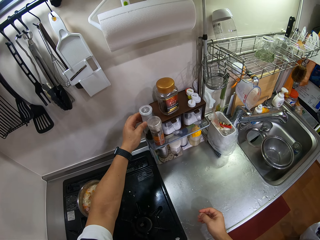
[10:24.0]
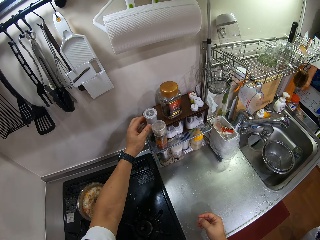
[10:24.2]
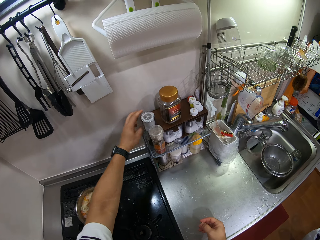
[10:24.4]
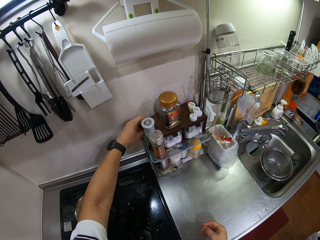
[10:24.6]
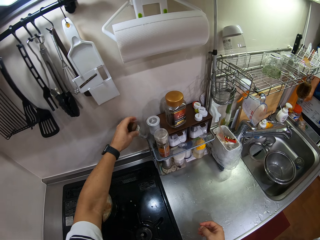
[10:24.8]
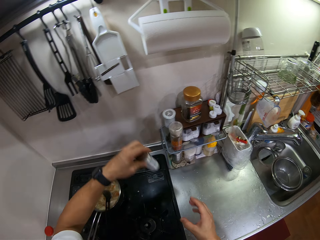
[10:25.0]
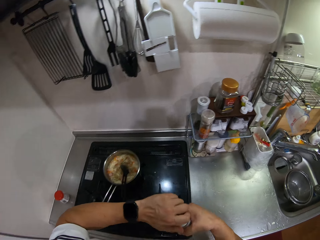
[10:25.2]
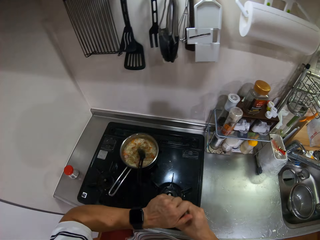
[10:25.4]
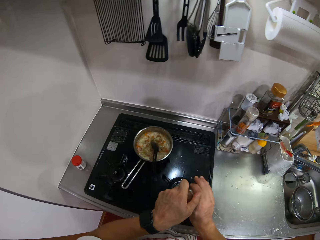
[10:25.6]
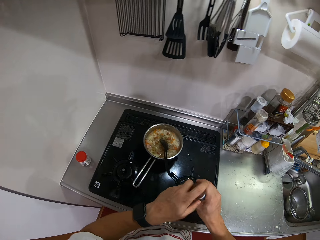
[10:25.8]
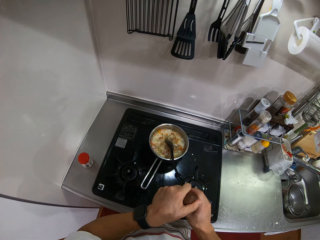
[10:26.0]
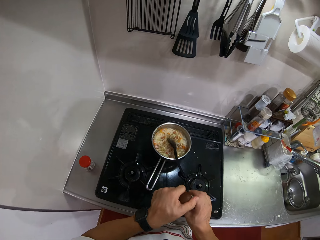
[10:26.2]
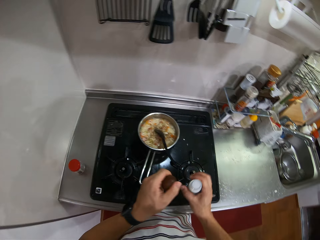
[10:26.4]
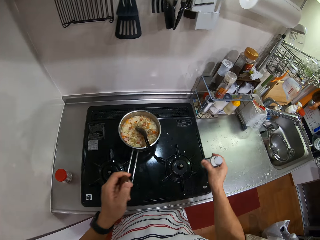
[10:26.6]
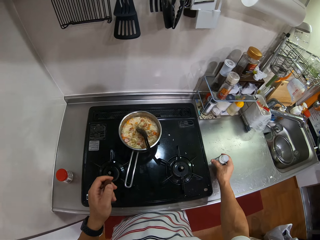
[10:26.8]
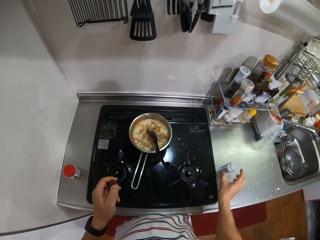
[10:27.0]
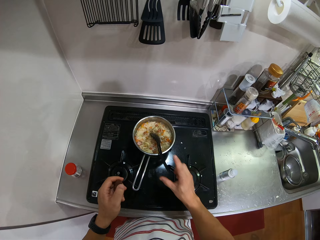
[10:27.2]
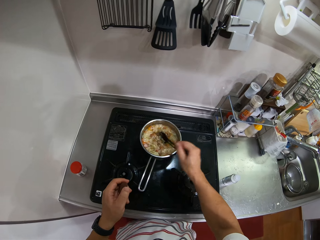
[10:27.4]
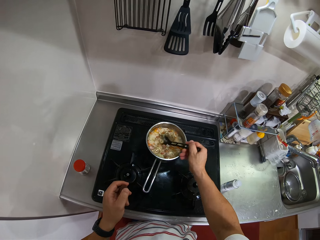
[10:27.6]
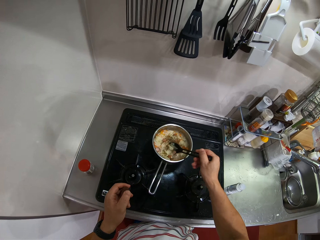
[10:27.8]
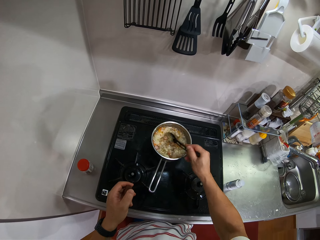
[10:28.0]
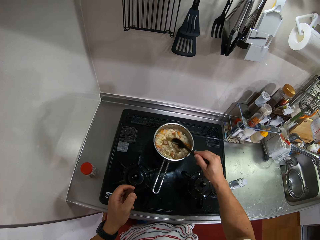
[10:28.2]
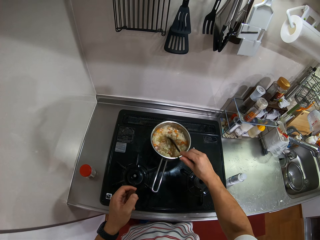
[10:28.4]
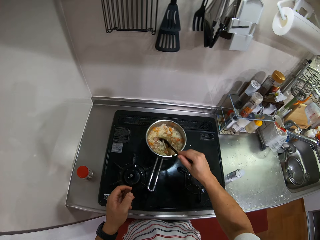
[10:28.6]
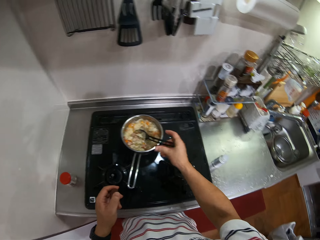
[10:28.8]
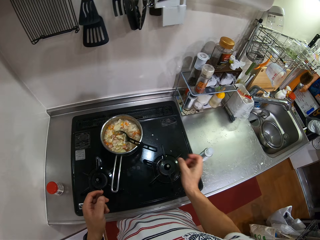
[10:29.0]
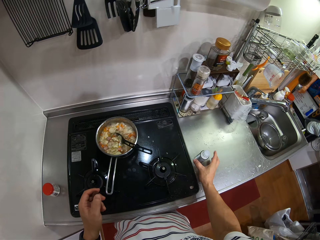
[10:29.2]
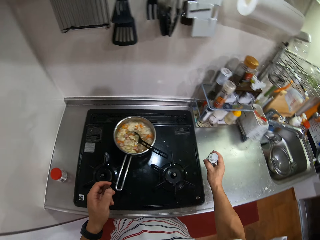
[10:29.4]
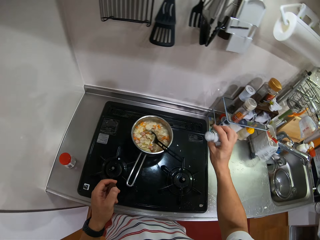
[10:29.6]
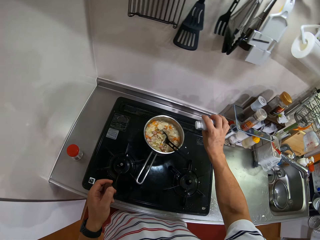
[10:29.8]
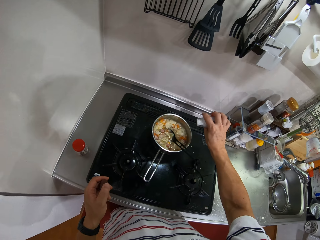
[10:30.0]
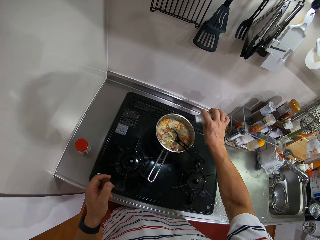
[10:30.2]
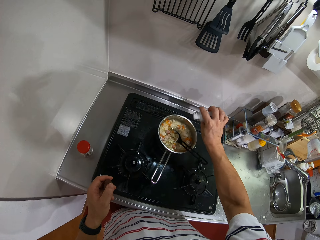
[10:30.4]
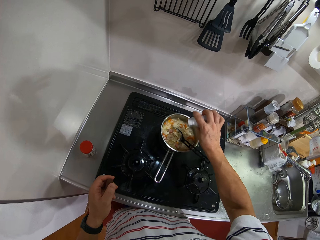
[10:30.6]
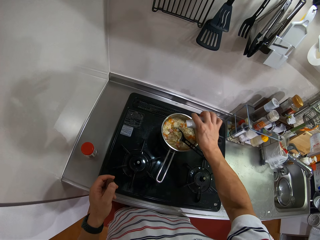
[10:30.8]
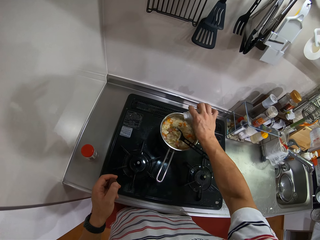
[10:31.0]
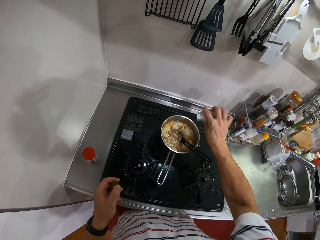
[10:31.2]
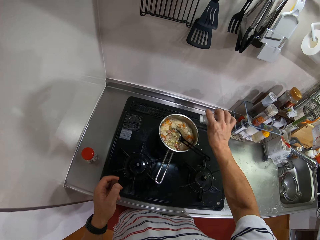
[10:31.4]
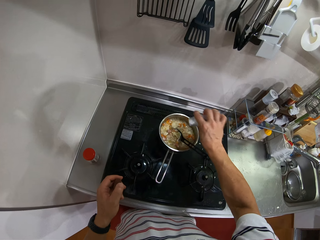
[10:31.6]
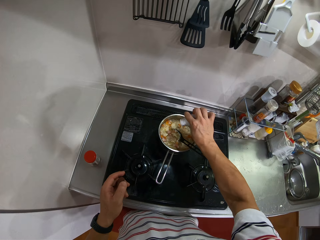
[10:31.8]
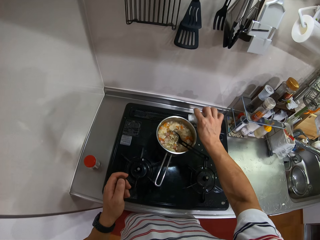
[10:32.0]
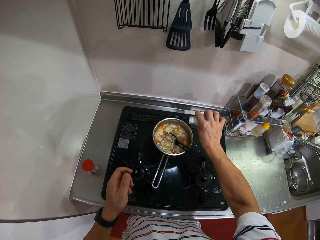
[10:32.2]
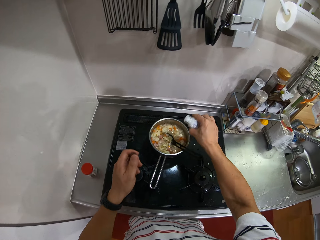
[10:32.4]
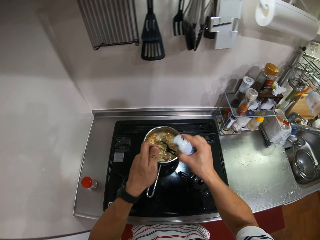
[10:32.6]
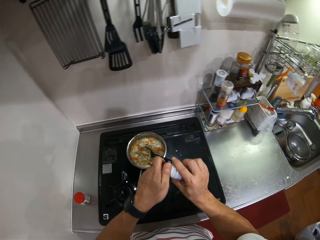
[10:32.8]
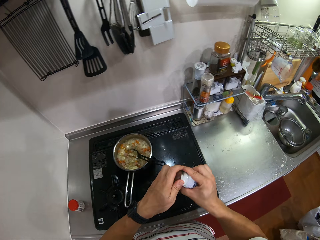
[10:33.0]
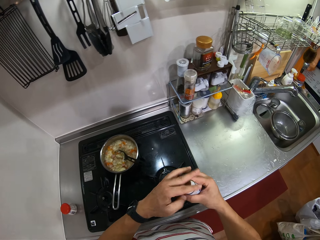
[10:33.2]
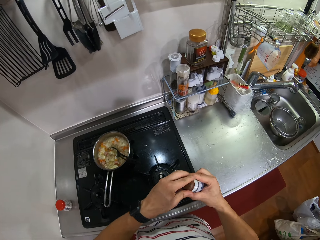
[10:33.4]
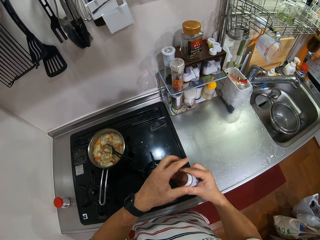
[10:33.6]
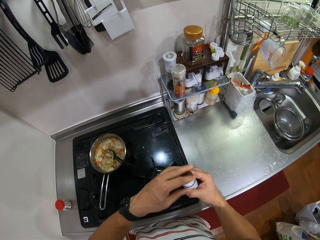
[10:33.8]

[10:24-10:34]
The camera wearer puts the pepper container on a spice rack. They pick a salt shaker from the holder. They open the salt shaker. They put the salt shaker on the kitchen counter. They stir vegetables in the cooking pot. They pick the salt shaker. They put salt in the vegetables. They close the salt shaker.

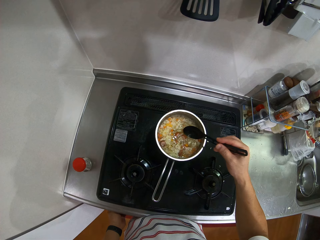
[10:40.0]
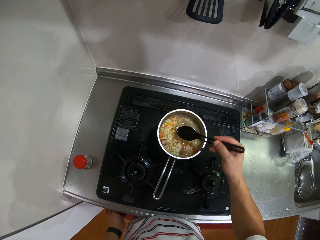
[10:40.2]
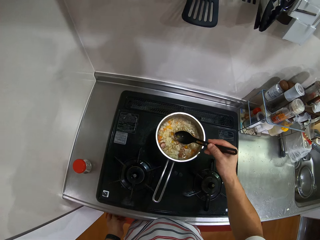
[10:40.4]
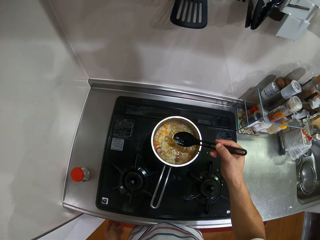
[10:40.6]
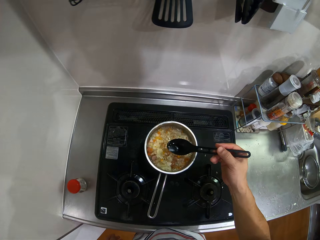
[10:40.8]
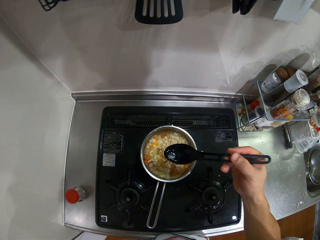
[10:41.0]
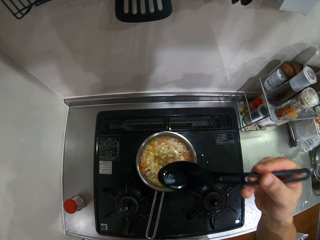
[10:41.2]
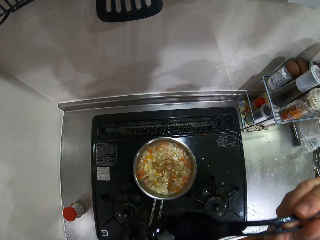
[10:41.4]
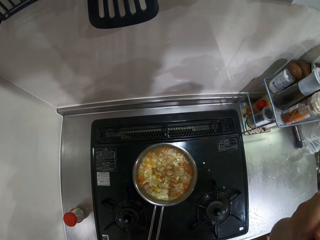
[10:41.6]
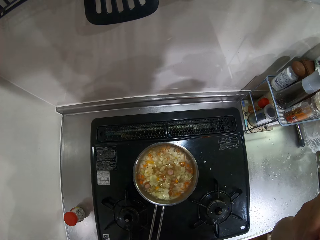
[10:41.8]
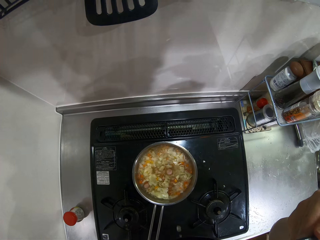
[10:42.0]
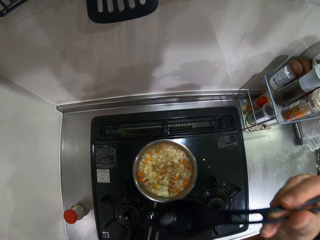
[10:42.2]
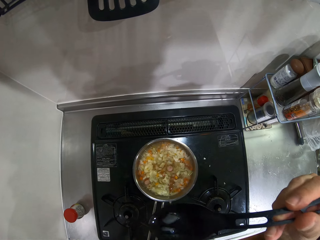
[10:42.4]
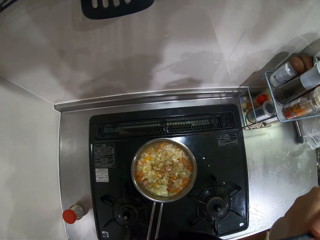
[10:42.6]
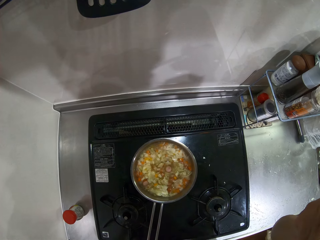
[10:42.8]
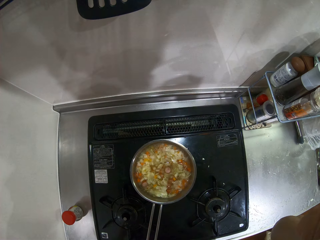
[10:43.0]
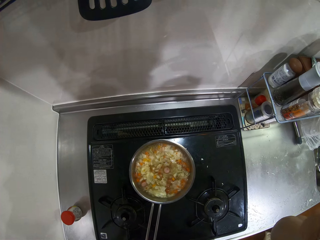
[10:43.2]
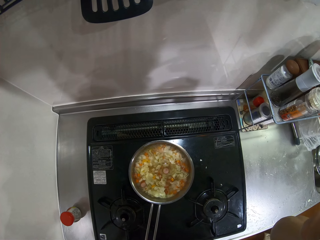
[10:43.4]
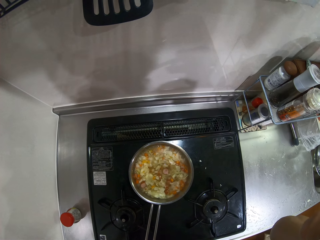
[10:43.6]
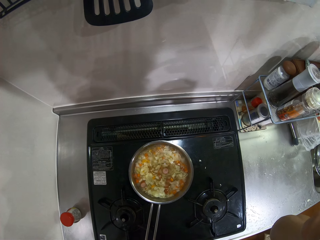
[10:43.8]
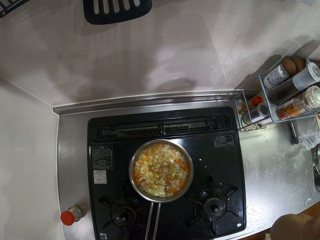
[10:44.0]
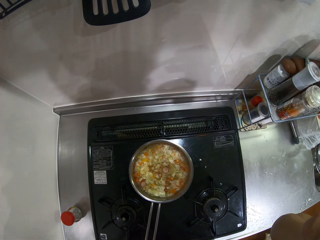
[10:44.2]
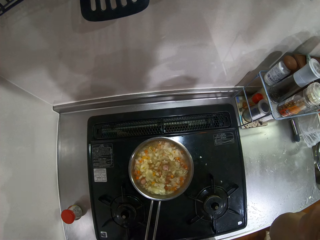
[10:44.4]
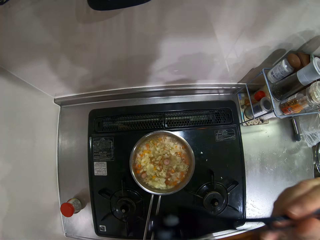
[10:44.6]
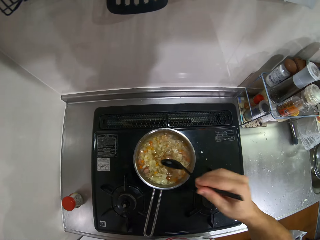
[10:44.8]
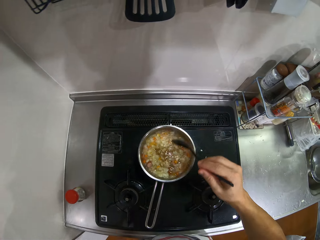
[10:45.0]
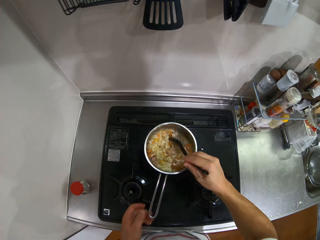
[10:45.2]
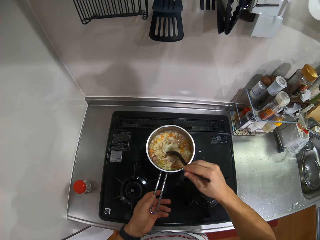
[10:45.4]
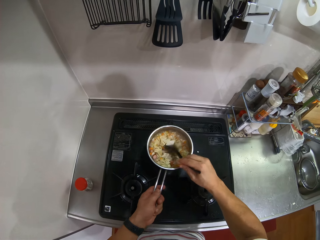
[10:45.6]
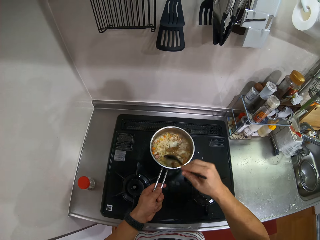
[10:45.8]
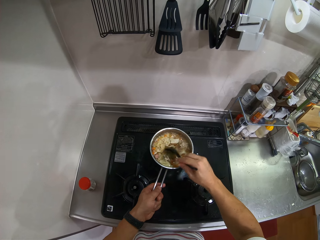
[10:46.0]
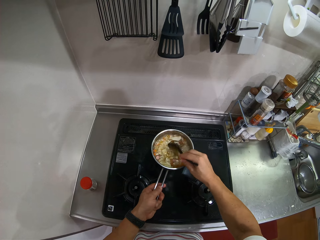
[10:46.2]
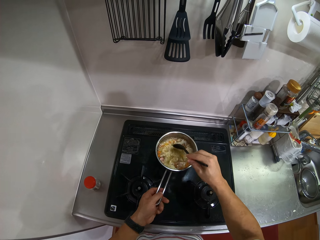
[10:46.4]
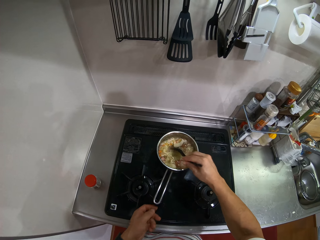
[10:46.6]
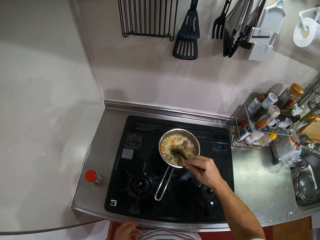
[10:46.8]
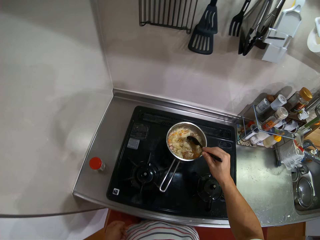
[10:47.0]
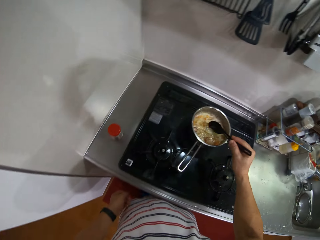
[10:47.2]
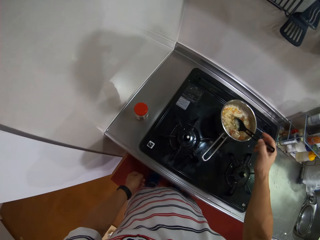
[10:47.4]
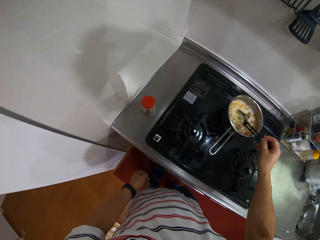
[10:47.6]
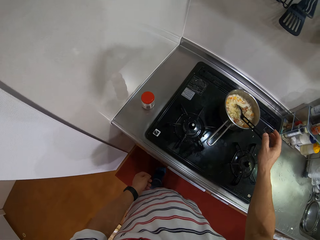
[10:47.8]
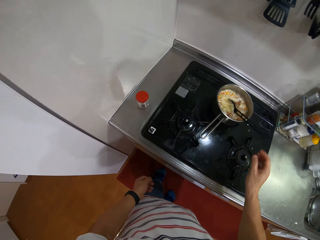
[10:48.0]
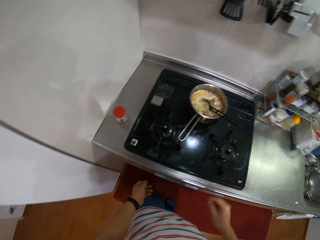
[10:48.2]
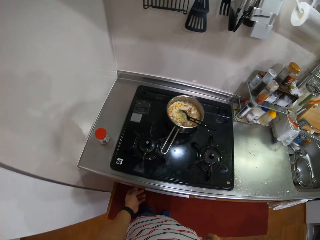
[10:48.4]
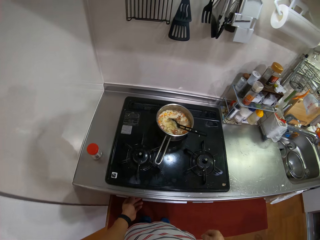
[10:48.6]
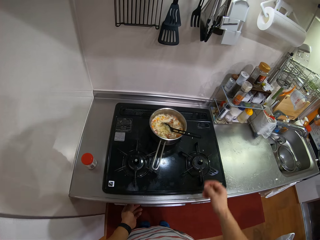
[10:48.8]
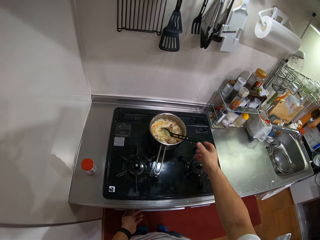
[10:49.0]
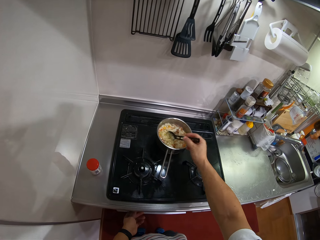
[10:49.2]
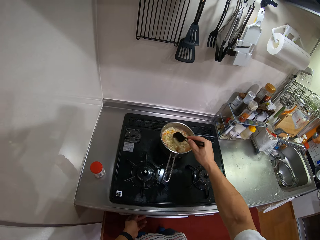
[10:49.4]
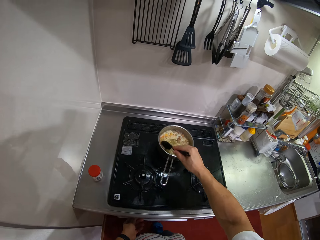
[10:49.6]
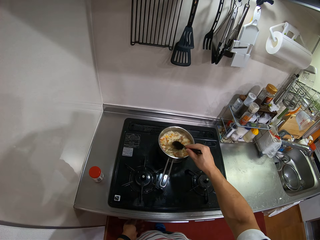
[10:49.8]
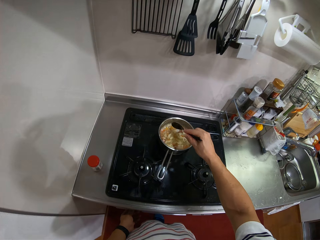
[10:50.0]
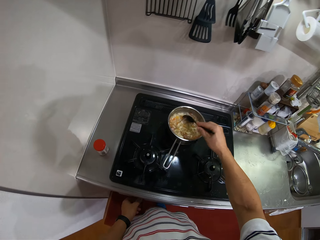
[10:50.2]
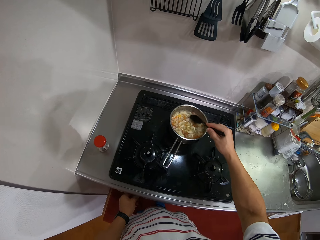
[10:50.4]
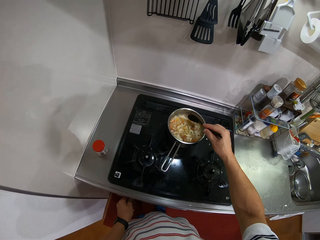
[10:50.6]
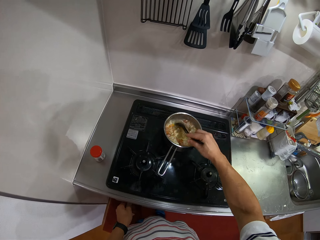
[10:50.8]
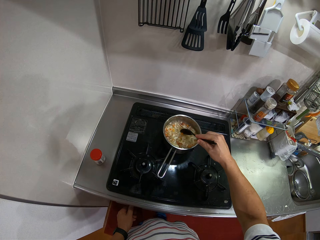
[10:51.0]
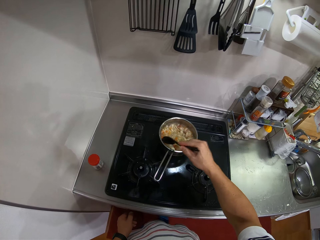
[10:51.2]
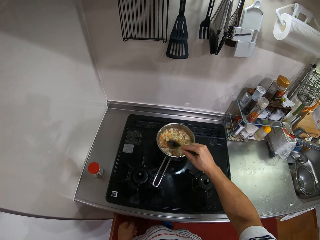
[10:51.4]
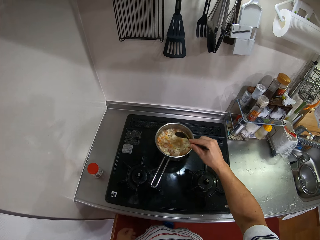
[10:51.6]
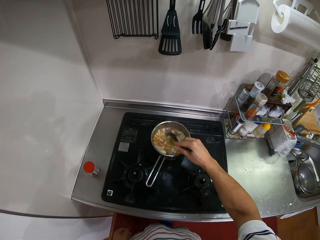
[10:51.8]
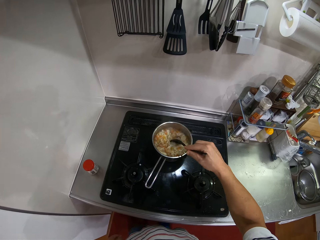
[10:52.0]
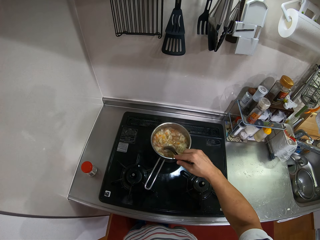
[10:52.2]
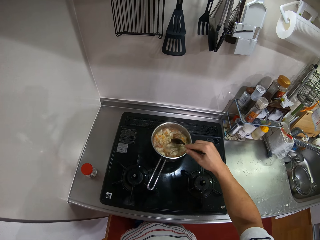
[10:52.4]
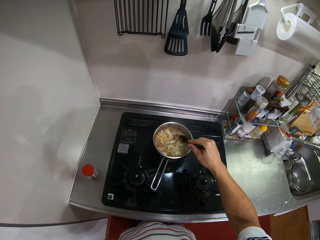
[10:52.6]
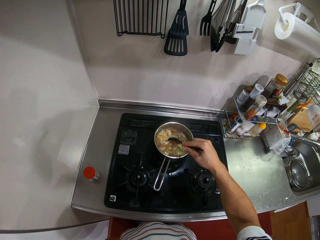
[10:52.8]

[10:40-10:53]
The camera wearer scoops soup from the saucepan. They taste the soup. They stir vegetables in the cooking pot. They adjust the button. They operate the stove. They stir the vegetables in the cooking pot.
